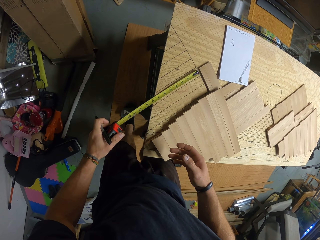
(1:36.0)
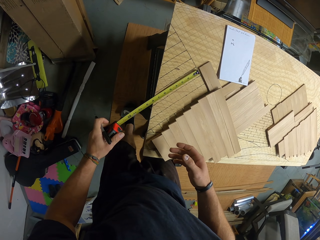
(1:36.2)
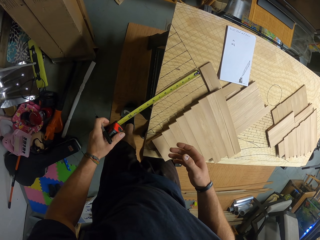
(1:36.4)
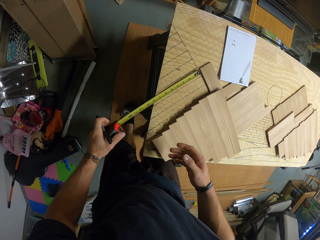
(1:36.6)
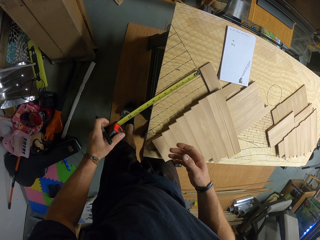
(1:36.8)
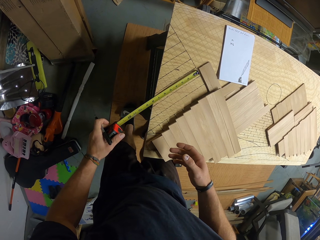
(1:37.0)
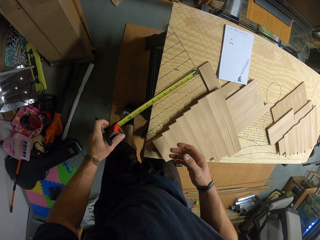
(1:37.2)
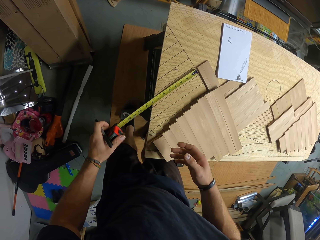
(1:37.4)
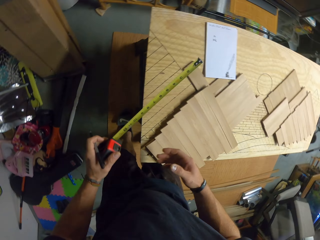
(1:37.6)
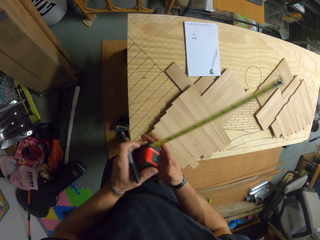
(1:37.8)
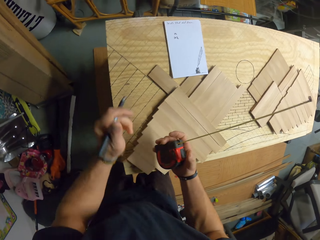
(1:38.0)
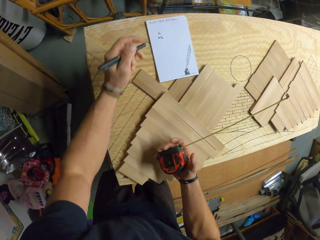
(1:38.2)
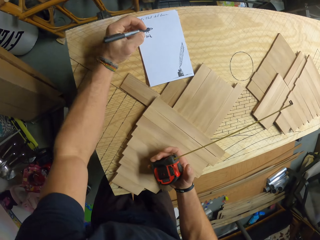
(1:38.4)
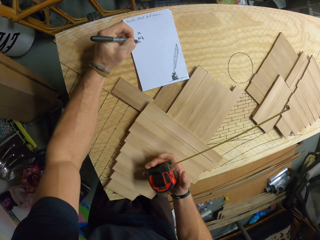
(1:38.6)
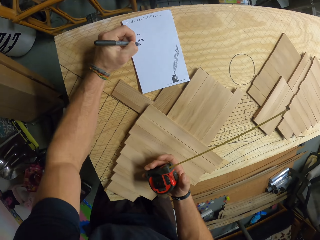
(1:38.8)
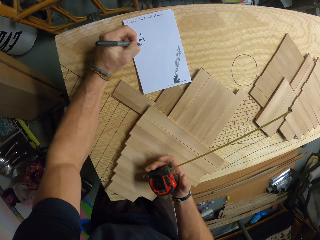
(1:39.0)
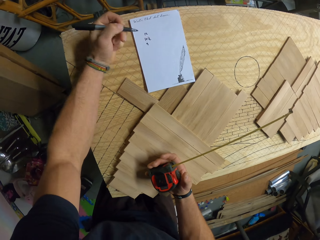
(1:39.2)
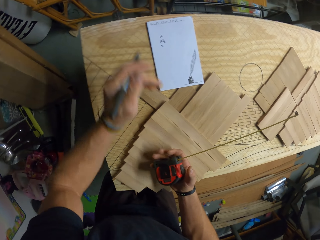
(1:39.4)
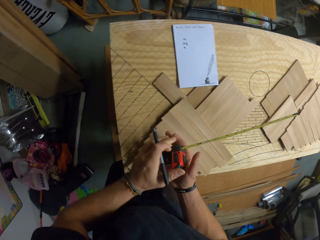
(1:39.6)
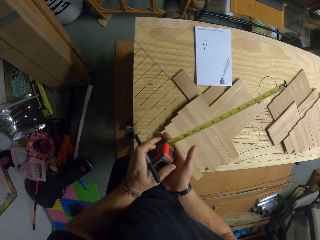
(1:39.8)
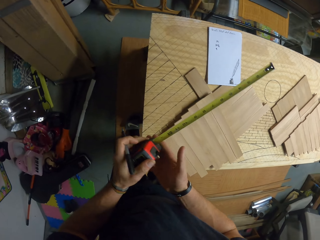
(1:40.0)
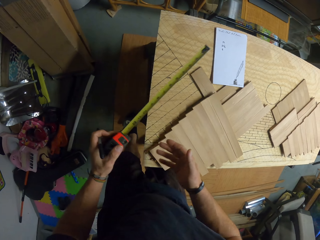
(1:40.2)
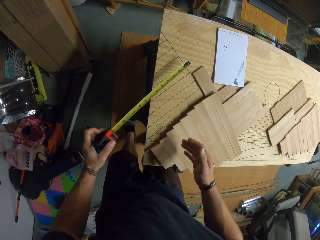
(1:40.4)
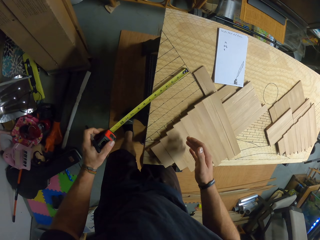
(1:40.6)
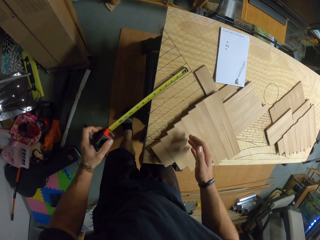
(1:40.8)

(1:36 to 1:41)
The camera wearer passes the measuring tape to his left hand with his right hand. He passes the measuring tape to his right hand with his left hand. He holds the measuring tape on the piece of wood on the wood board in his right hand. He writes on the paper on the wood board with the black pen in his left hand. He passes the measuring tape to his left hand with his right hand. He touches the piece of wood on the wood board with his right hand.

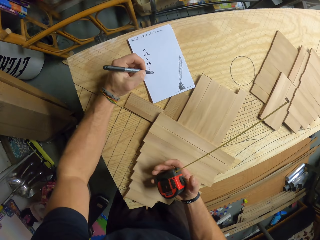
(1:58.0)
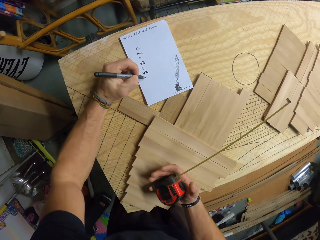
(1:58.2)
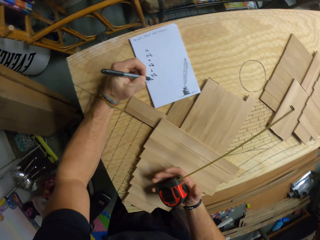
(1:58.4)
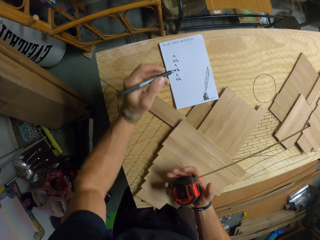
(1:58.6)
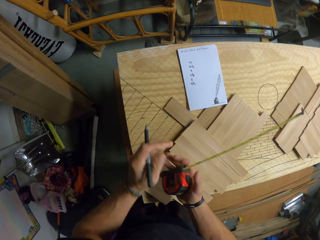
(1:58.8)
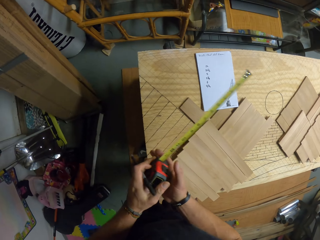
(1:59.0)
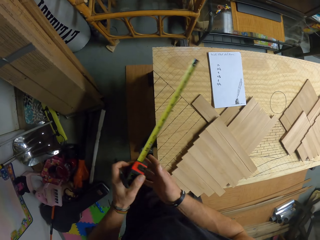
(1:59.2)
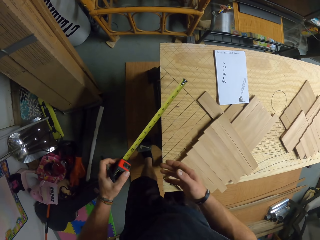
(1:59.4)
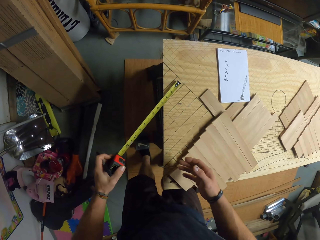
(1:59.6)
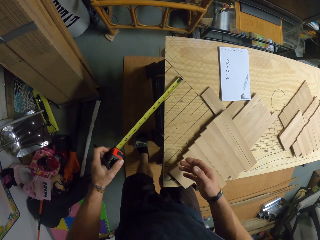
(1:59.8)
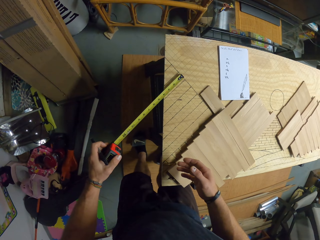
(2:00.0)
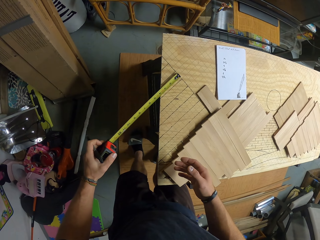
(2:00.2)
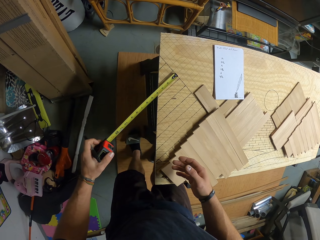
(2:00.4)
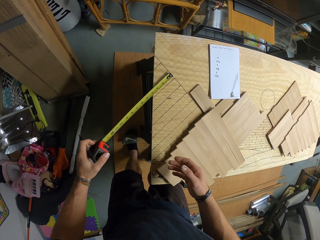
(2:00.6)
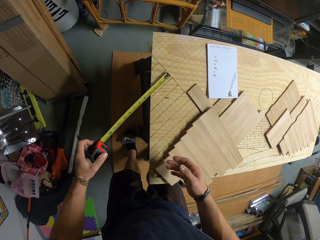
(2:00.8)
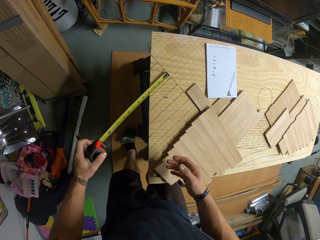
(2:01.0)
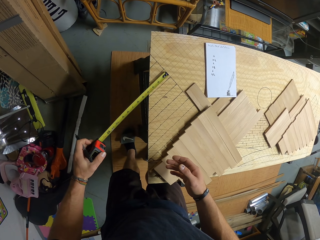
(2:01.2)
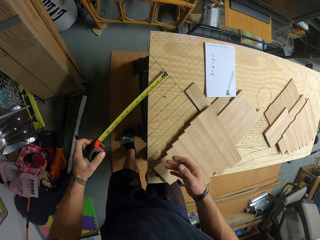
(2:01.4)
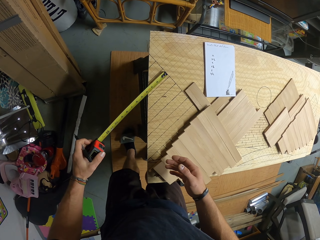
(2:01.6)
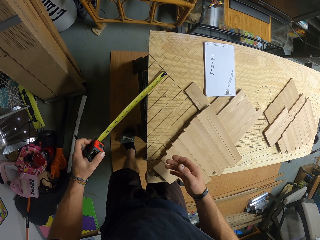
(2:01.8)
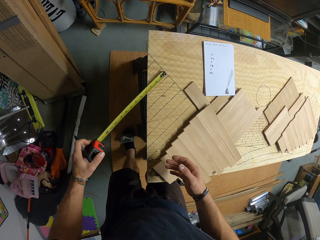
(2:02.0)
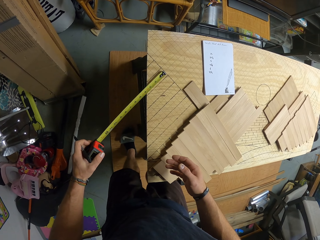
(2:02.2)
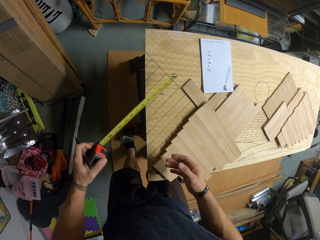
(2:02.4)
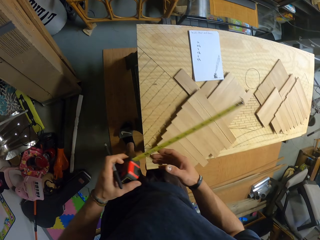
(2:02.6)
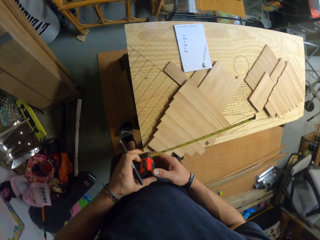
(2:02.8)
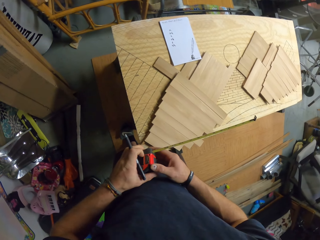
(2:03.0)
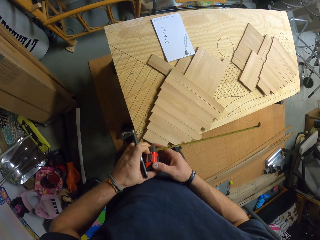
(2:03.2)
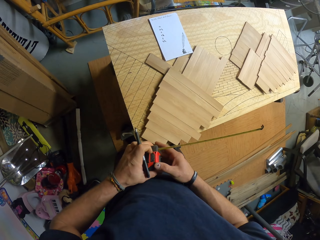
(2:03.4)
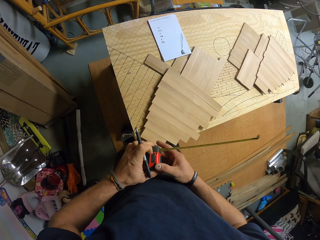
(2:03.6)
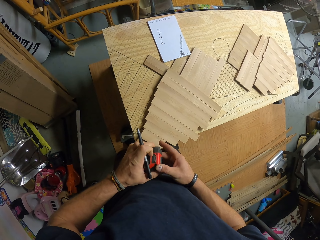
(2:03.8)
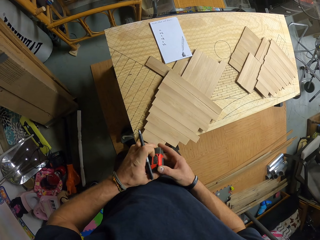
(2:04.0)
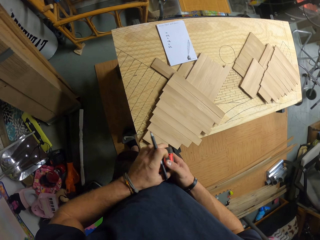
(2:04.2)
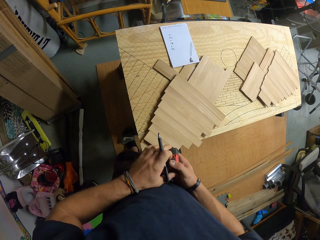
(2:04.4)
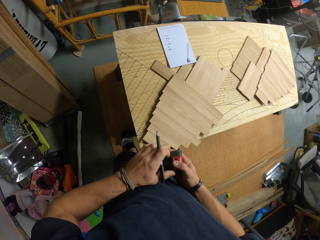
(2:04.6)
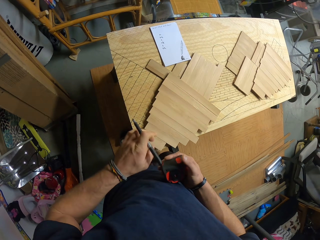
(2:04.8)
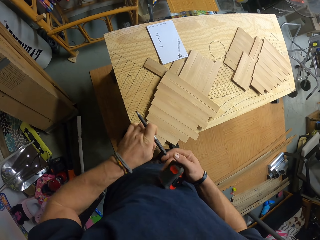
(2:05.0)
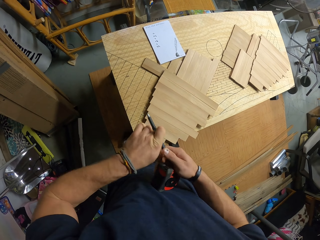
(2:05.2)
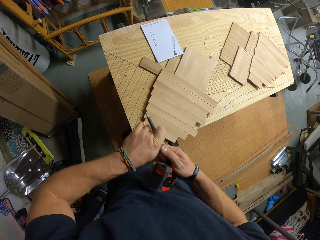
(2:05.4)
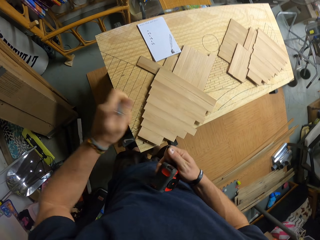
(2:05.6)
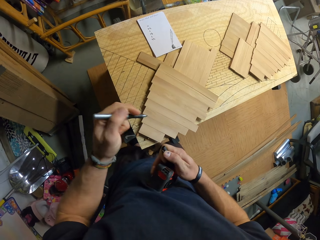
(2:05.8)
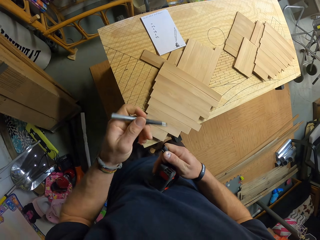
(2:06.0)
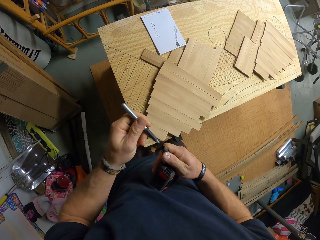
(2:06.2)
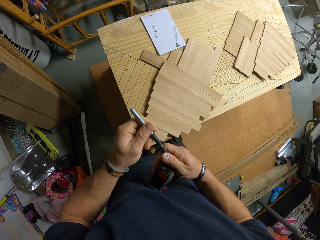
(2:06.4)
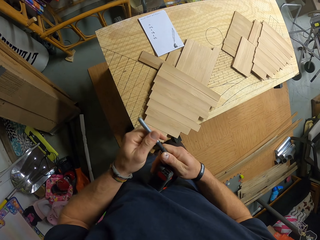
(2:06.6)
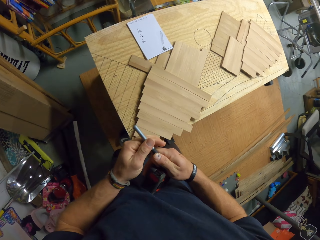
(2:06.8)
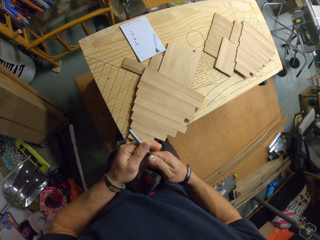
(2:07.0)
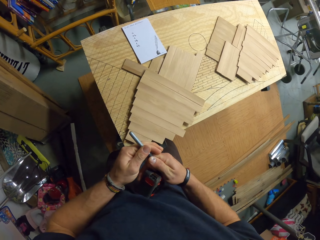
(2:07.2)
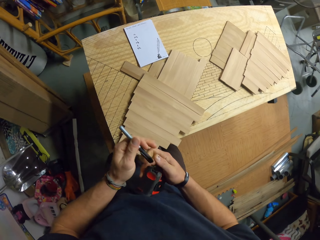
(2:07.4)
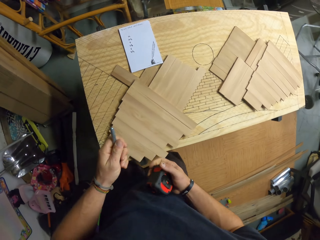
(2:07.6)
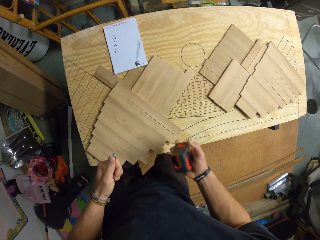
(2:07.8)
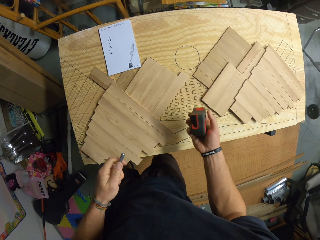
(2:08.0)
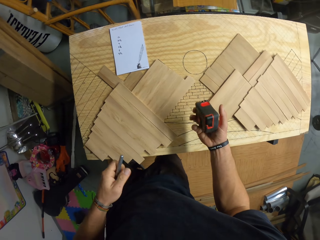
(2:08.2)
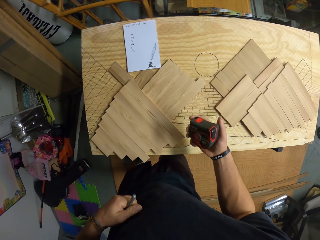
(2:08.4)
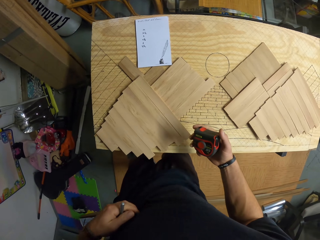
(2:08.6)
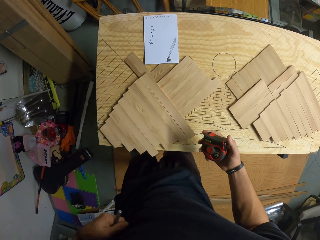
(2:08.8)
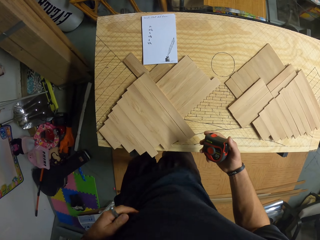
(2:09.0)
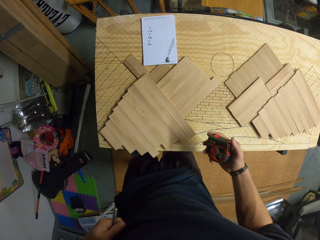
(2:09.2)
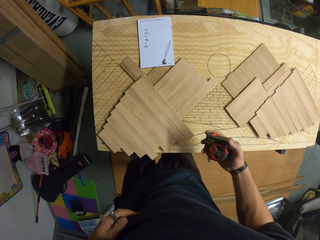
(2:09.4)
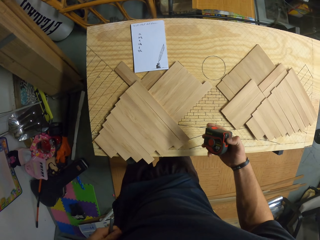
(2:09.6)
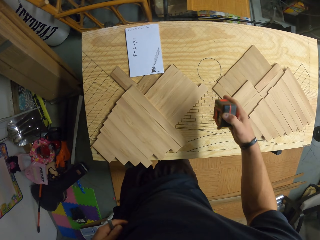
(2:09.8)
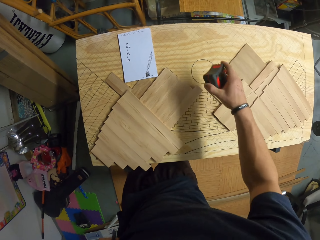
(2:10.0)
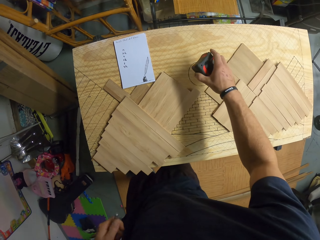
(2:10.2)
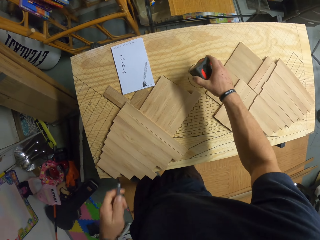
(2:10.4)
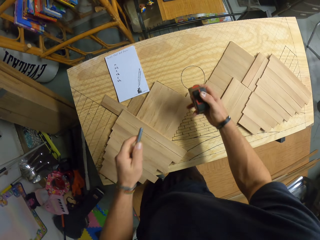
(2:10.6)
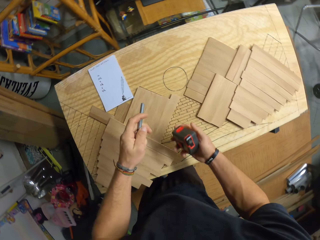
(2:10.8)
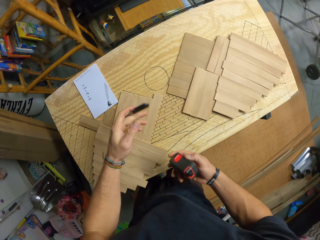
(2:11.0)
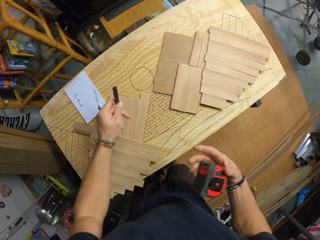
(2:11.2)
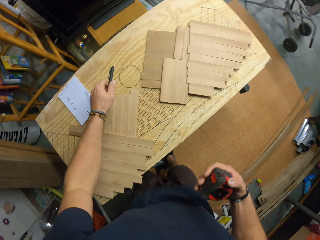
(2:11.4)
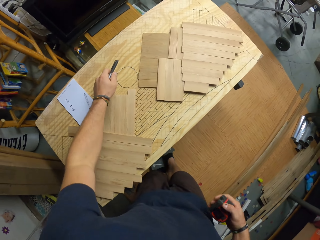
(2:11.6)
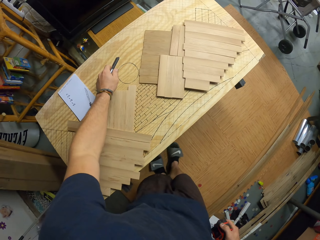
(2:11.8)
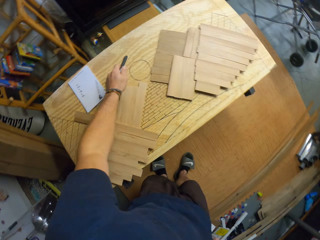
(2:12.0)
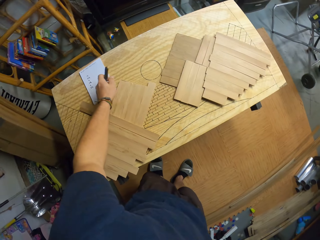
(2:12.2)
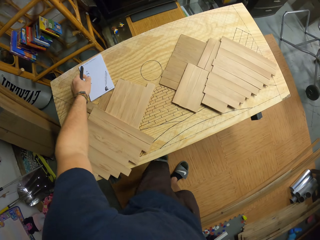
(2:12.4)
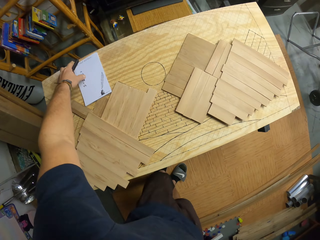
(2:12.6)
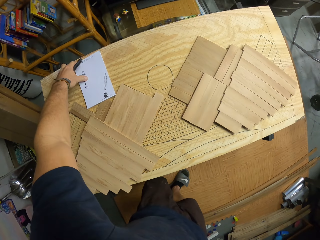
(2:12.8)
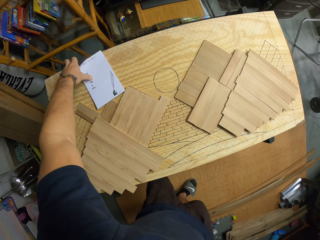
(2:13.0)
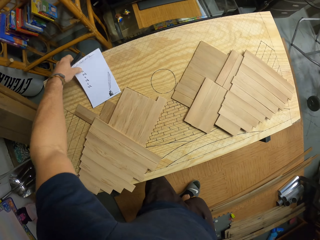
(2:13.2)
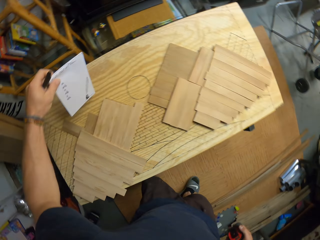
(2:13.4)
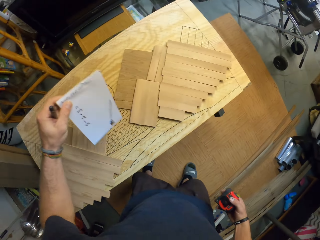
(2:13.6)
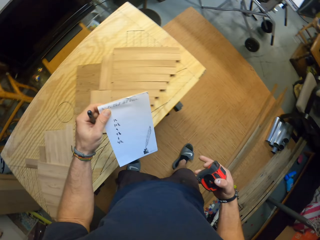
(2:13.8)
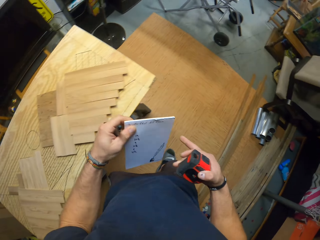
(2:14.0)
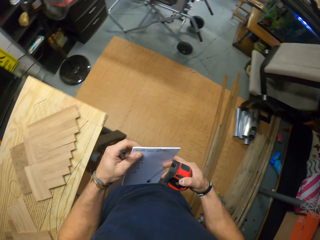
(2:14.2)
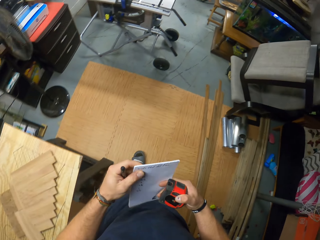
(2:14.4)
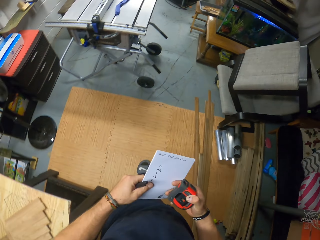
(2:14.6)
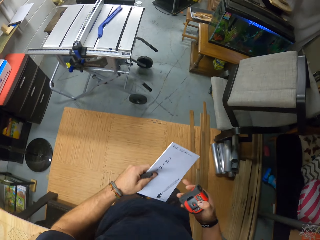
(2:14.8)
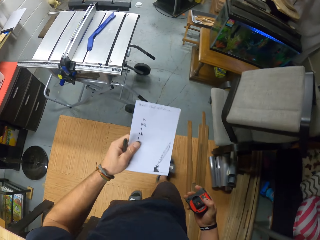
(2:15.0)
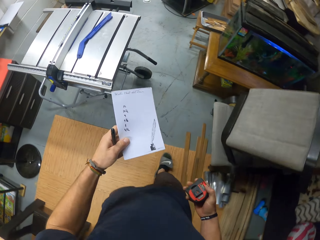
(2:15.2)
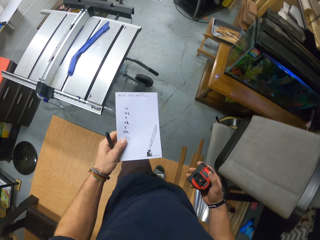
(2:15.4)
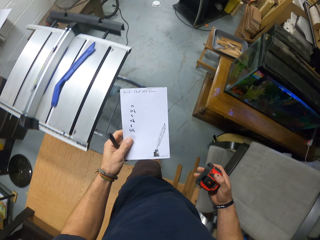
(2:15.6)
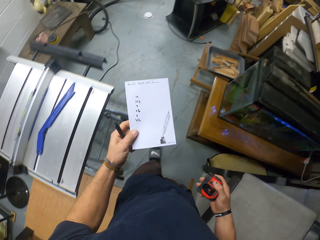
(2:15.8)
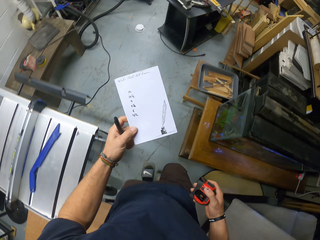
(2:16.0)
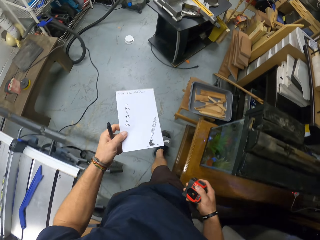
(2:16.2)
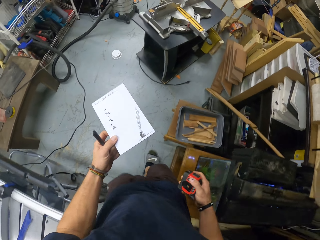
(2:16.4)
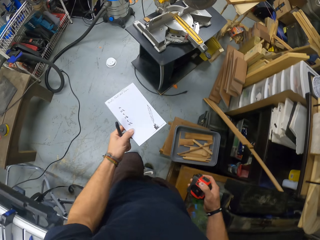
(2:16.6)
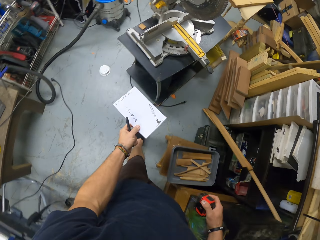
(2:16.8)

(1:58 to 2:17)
The camera wearer places his left hand on the wood board. He writes on the paper. He passes the measuring tape to his left hand with his right hand. He measures the wood board with the measuring tape in his left hand. He holds the measuring tape with both hands. He closes the measuring tape. He passes the measuring tape to his right hand with his left hand. He pulls the cap of the pen off the black pen with both hands. He closes the black pen in his left hand with the cap of the pen. He picks up the piece of paper. He scratches his belly with his right hand. He picks up the paper from the wood board with his left hand. He holds the paper with both hands. He walks. He holds the paper with his left hand.
